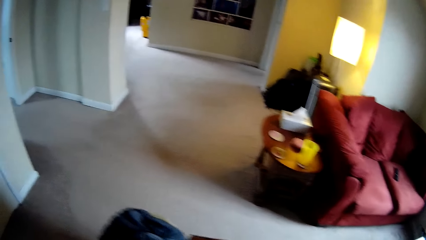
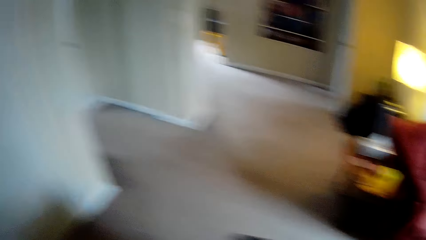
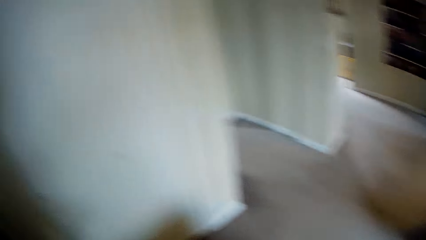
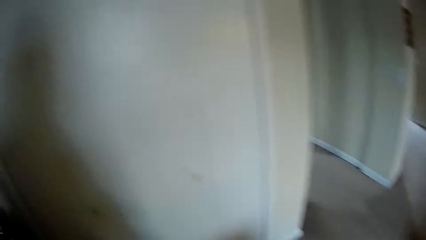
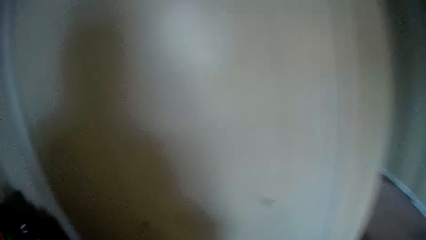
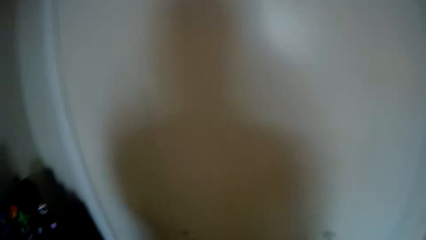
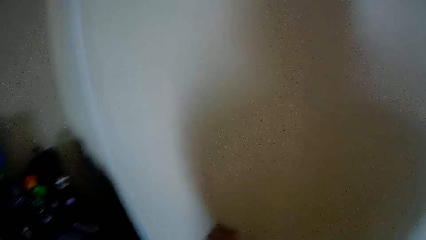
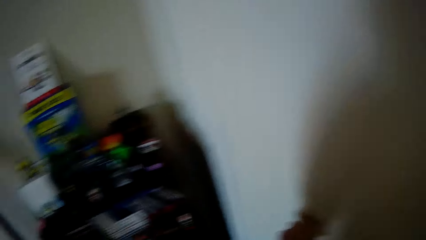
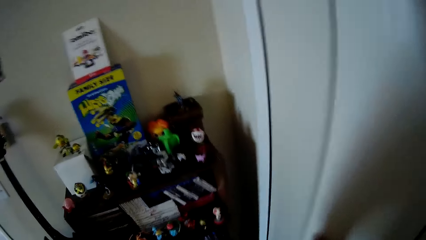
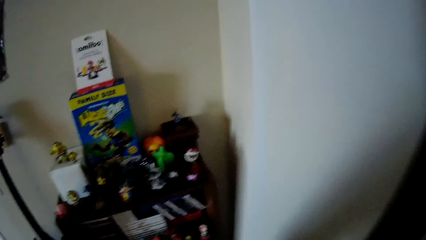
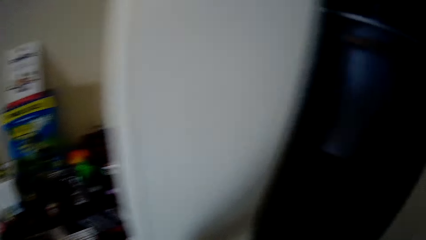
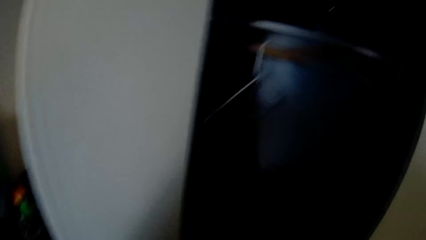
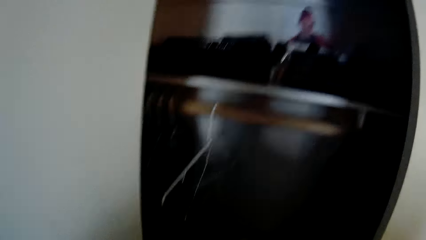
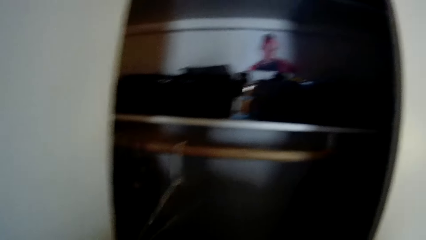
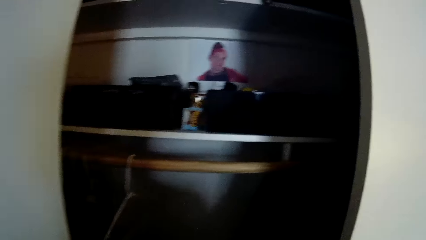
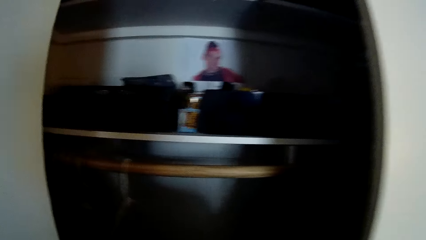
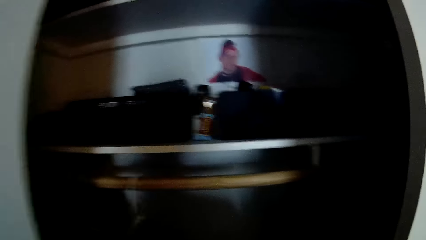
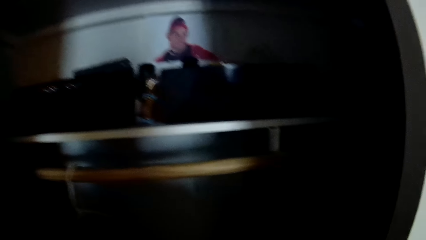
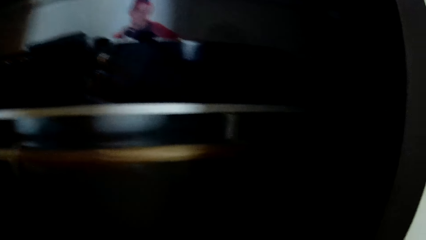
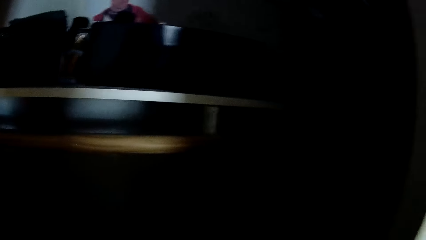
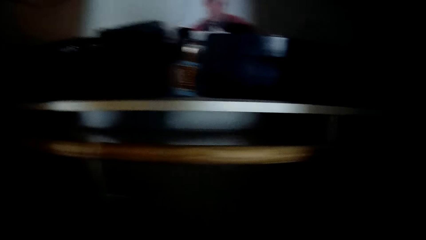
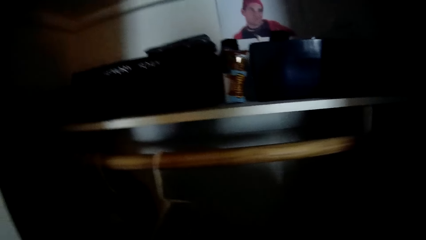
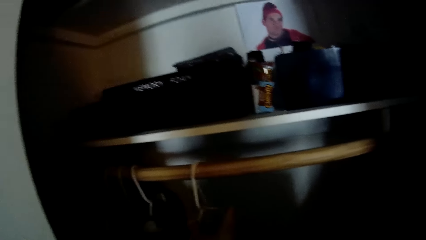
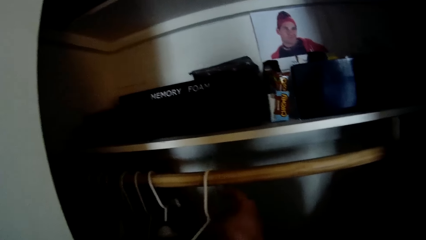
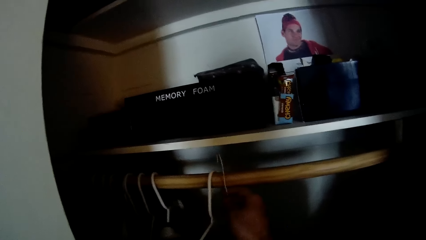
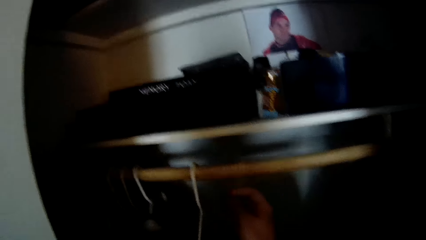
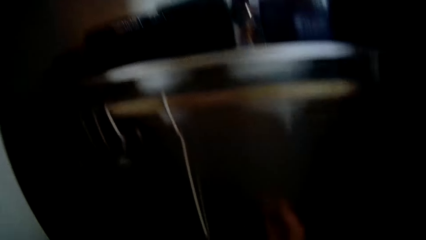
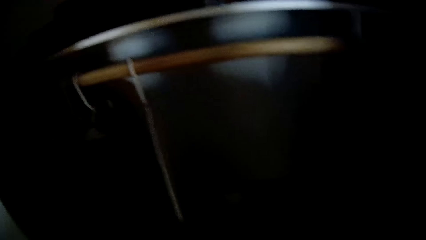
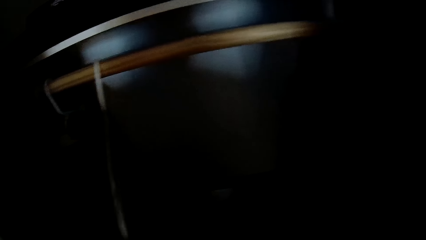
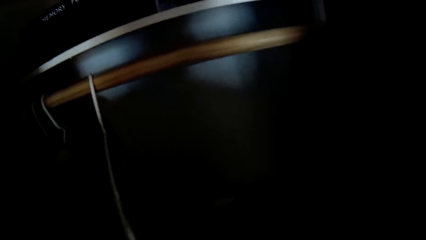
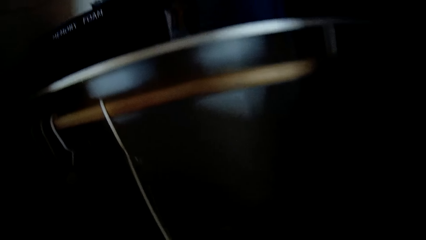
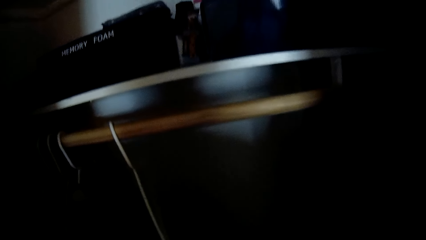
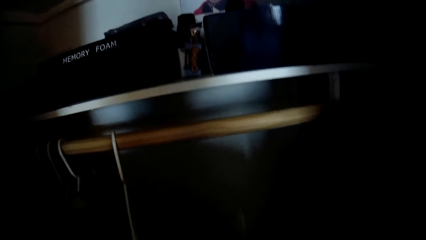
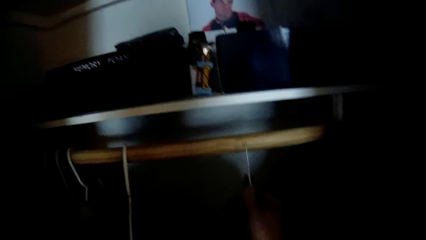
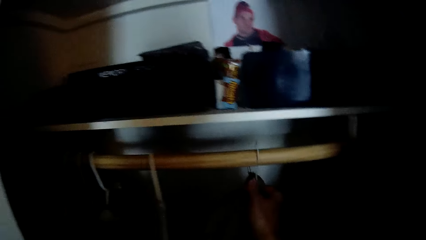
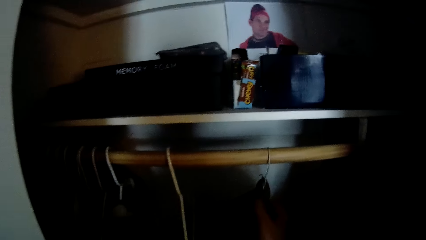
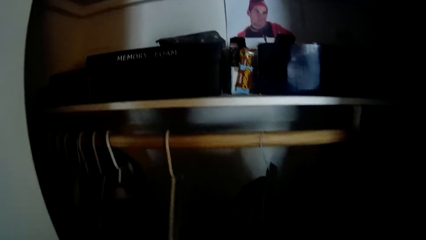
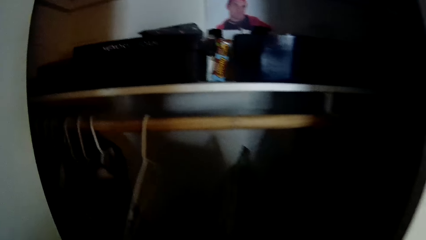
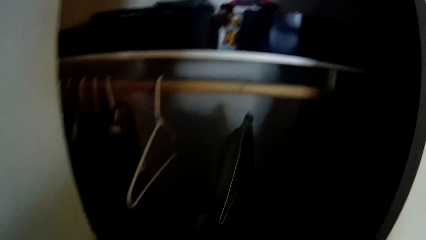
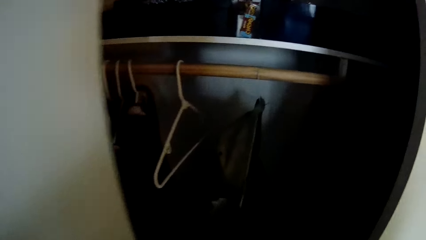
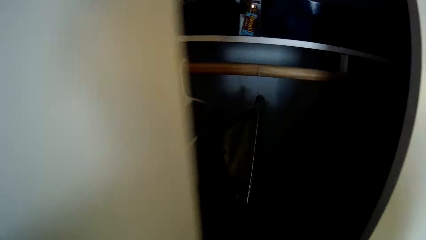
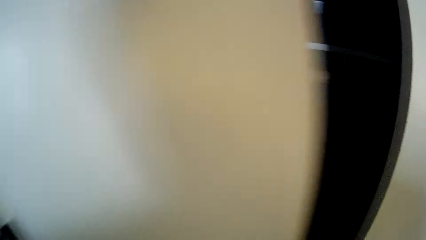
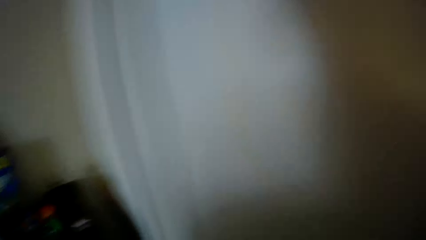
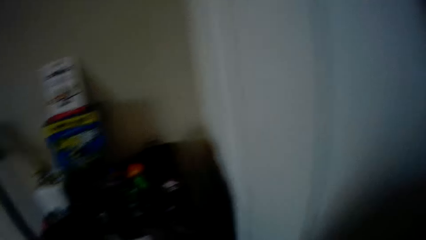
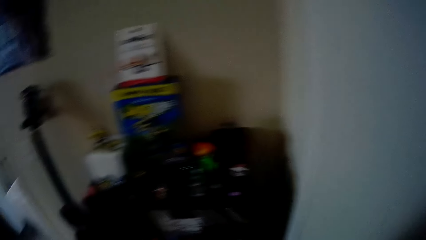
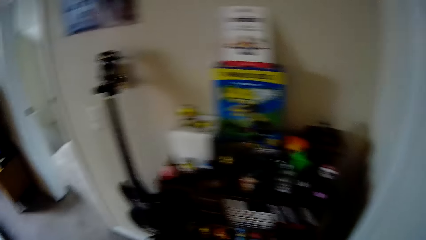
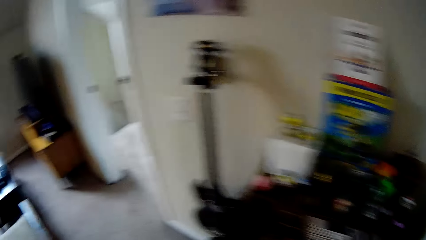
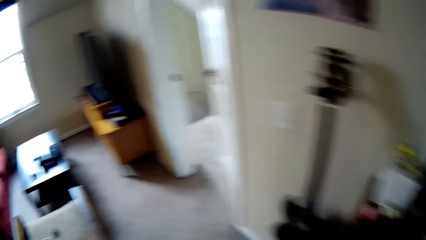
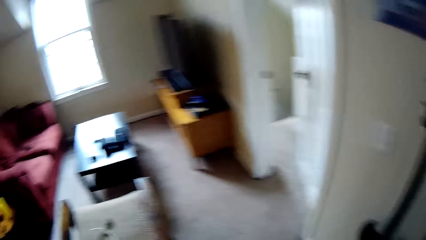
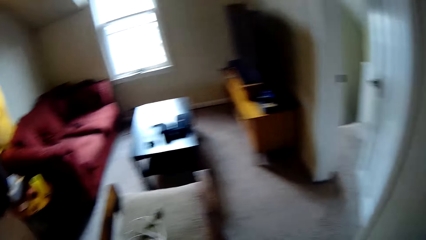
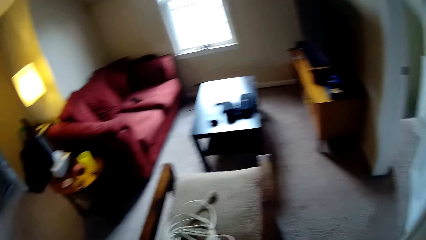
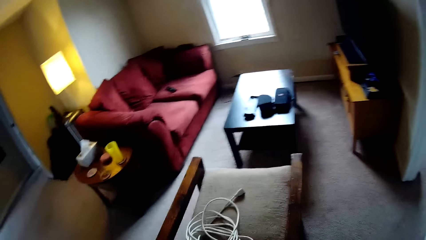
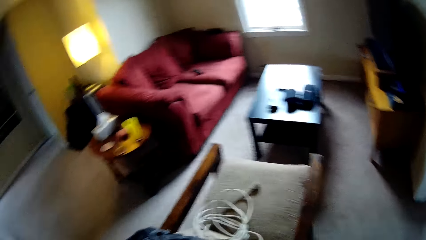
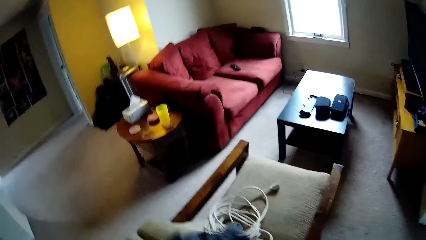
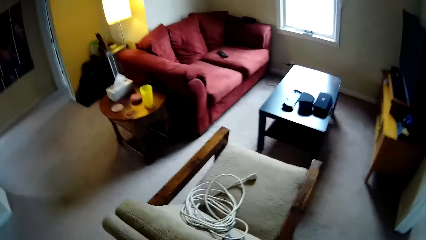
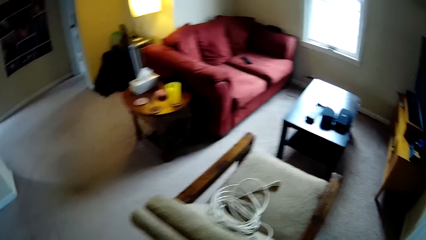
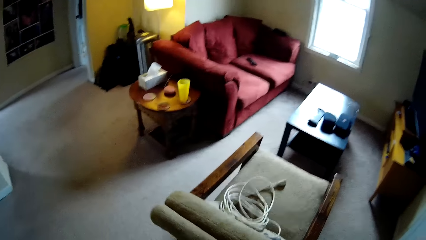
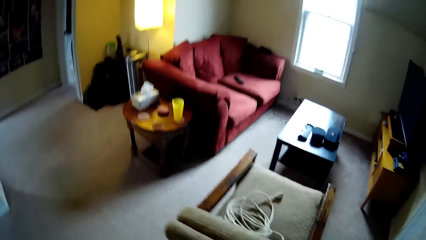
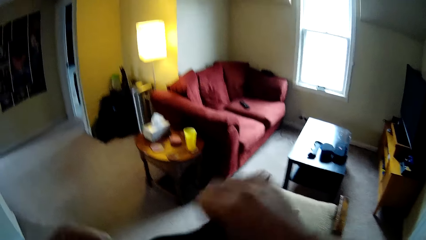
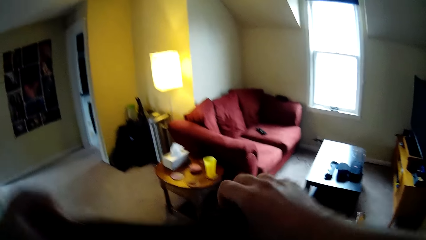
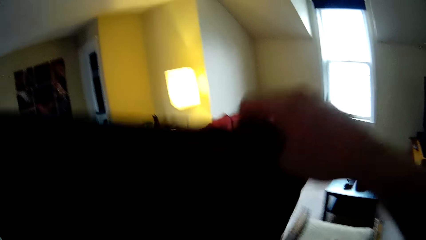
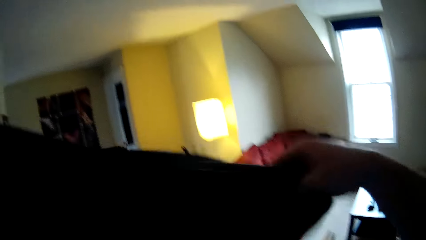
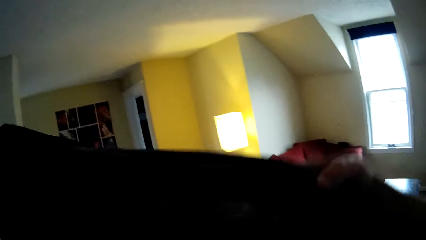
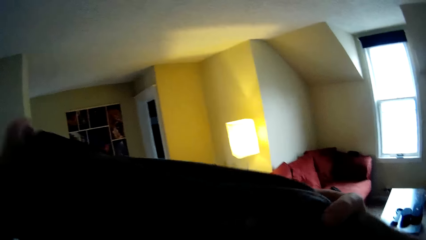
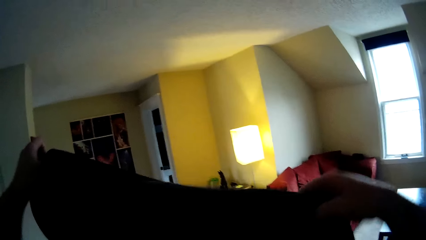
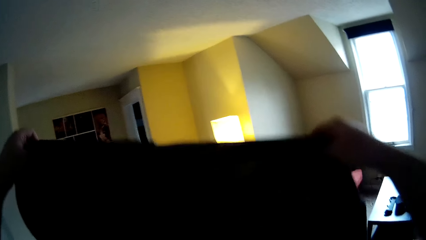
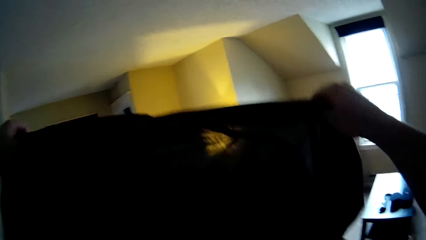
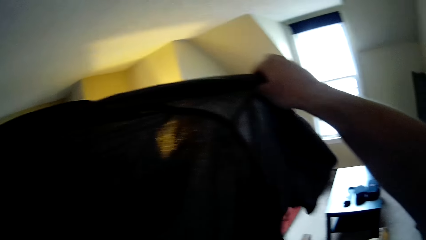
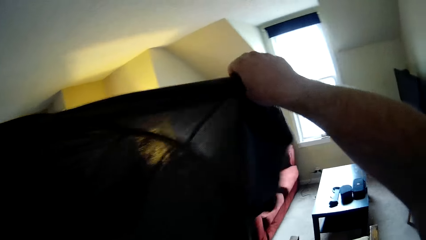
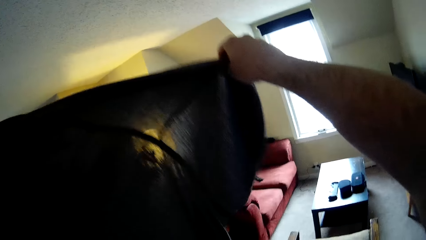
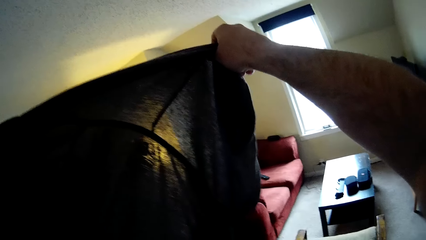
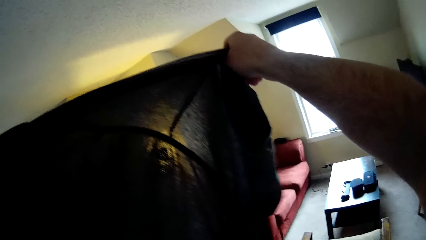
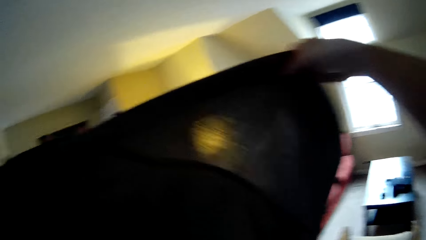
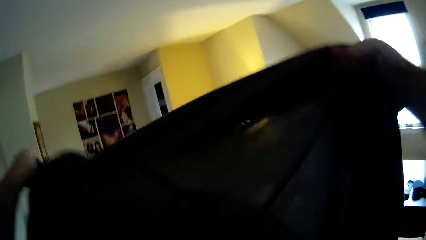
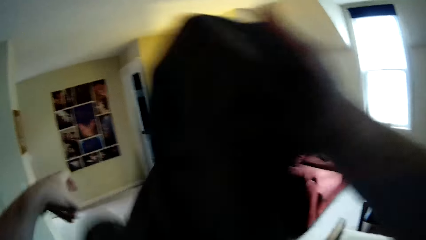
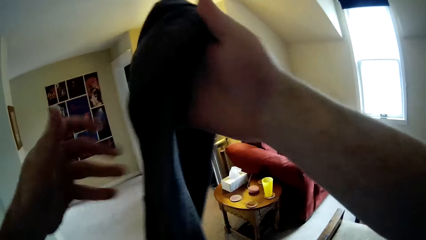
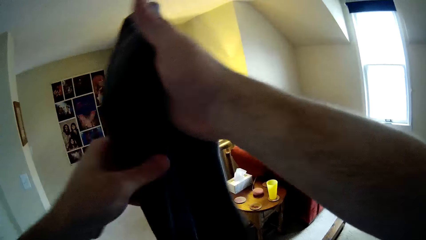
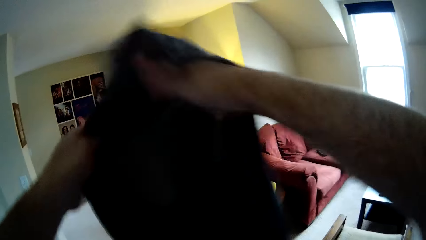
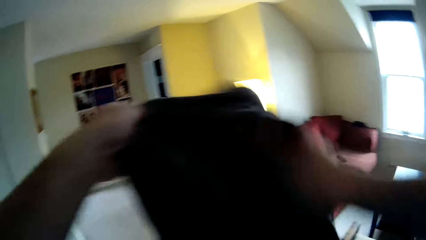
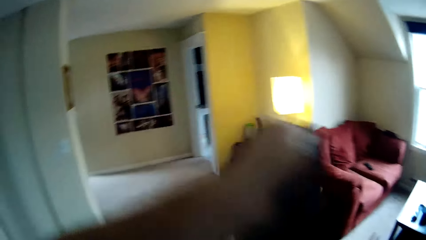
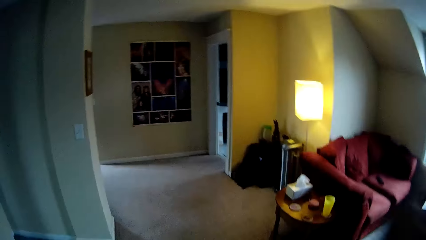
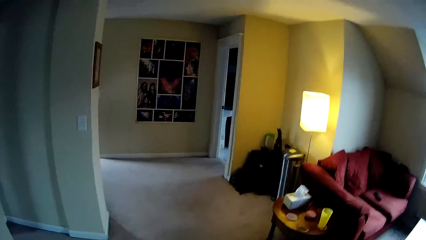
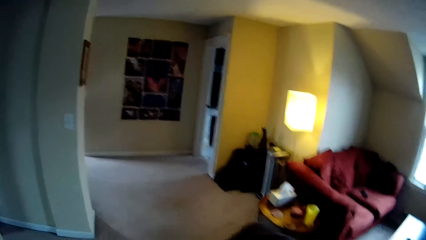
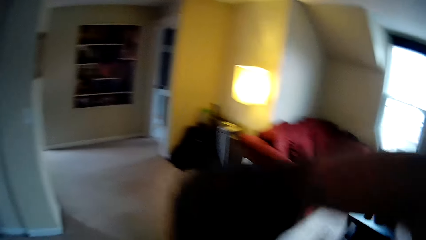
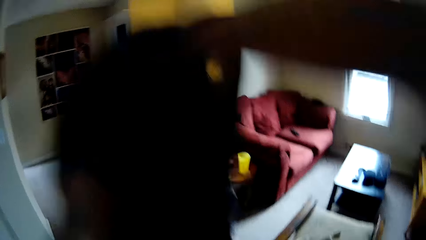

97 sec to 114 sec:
The camera wearer places the wire on a chair. They walk around the house. They look around. They open the wardrobe or closet. They look around the wardrobe. They pick a cloth on a hanger. They place the hanger in the closet. They close the closet door. They walk around the house. They look at the cloth and lift up the cloth.
